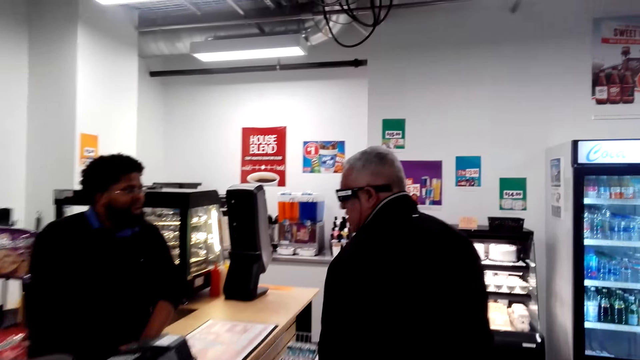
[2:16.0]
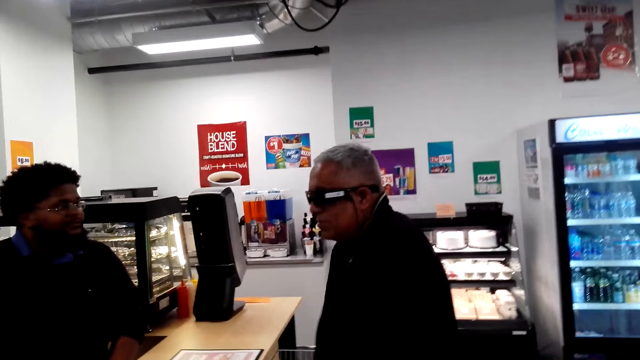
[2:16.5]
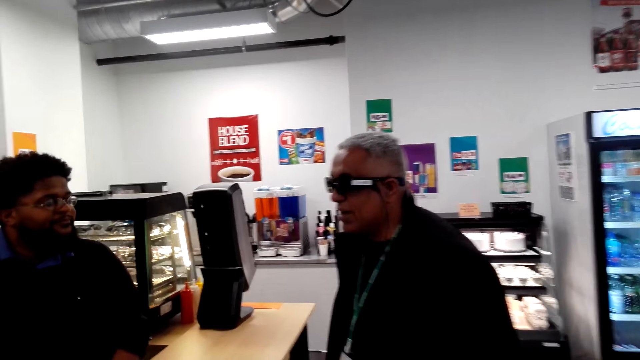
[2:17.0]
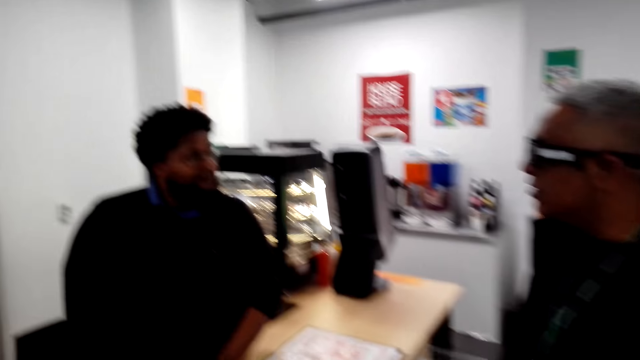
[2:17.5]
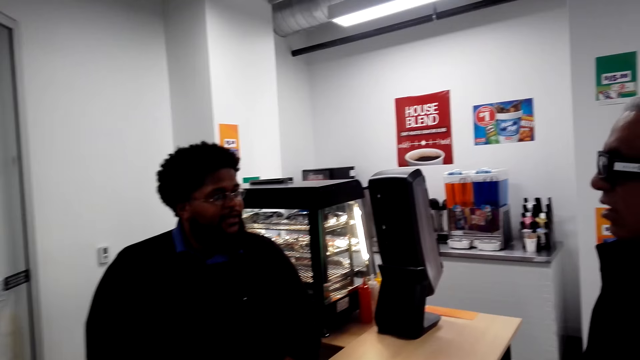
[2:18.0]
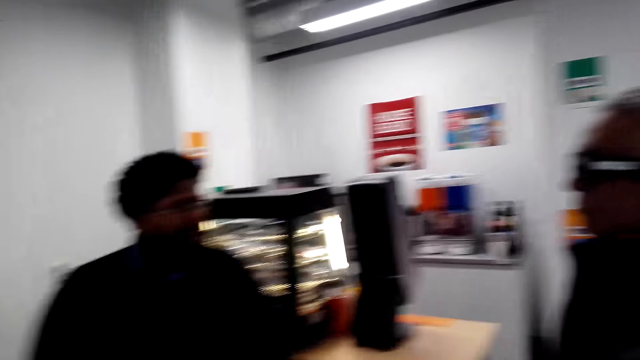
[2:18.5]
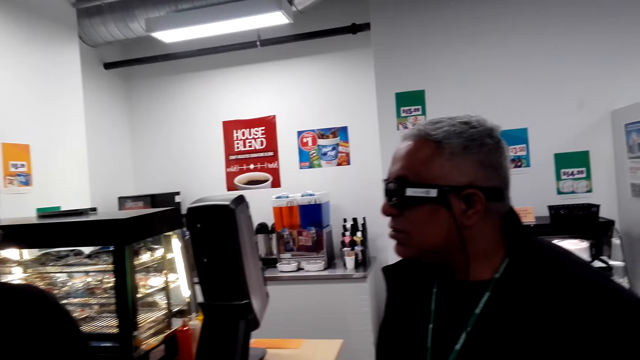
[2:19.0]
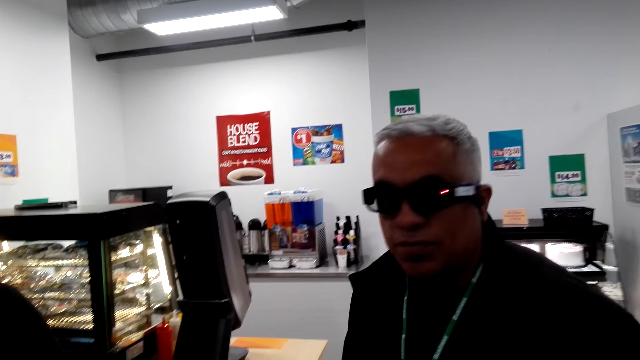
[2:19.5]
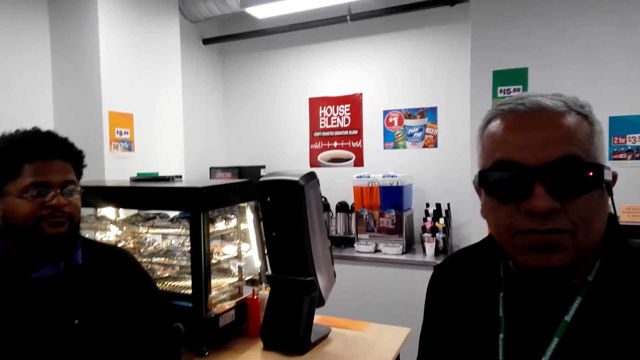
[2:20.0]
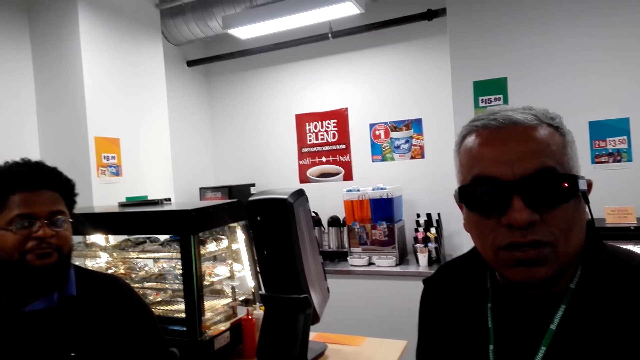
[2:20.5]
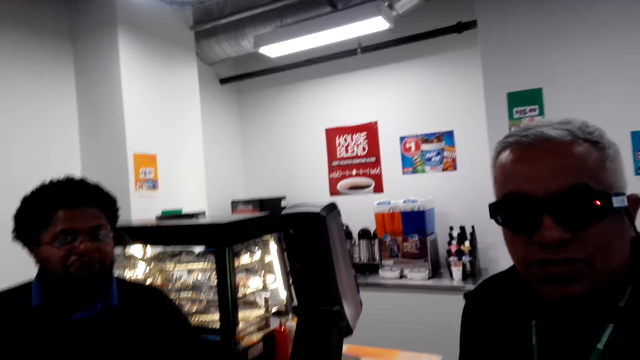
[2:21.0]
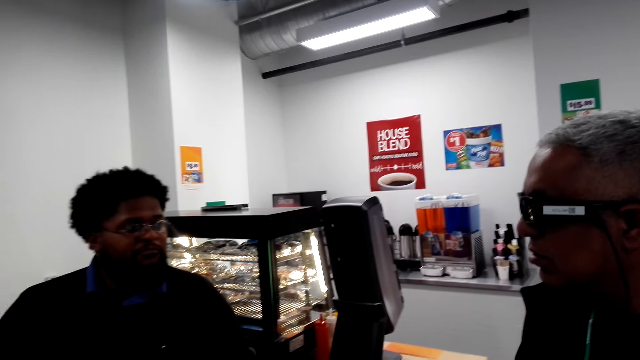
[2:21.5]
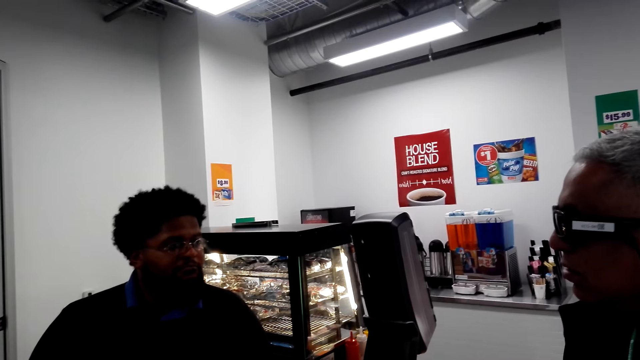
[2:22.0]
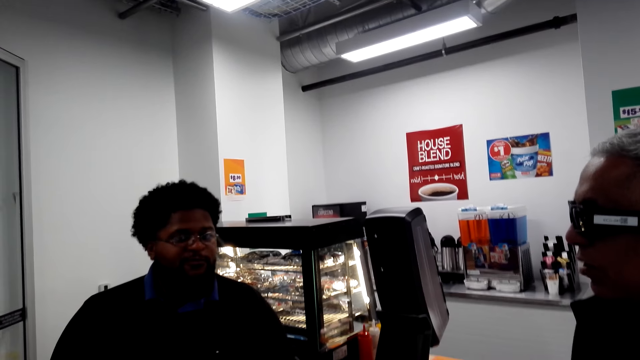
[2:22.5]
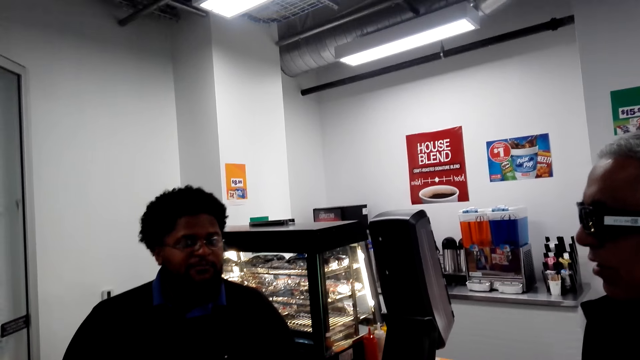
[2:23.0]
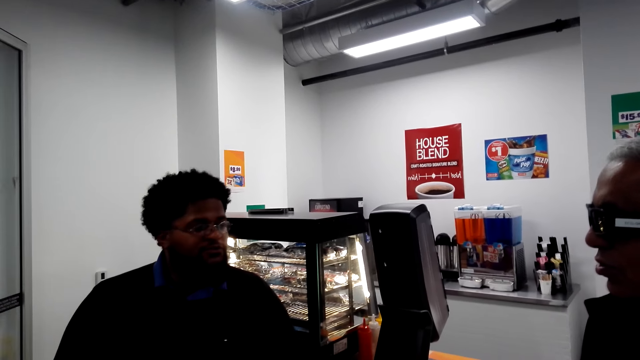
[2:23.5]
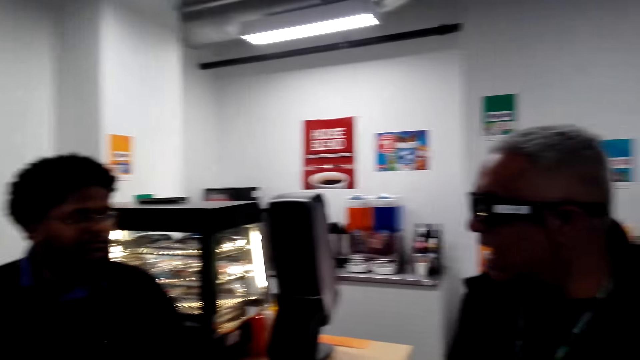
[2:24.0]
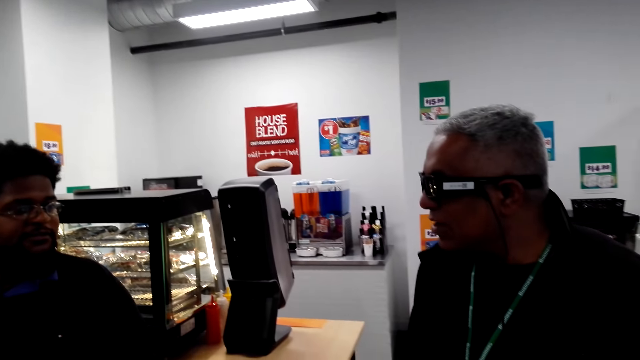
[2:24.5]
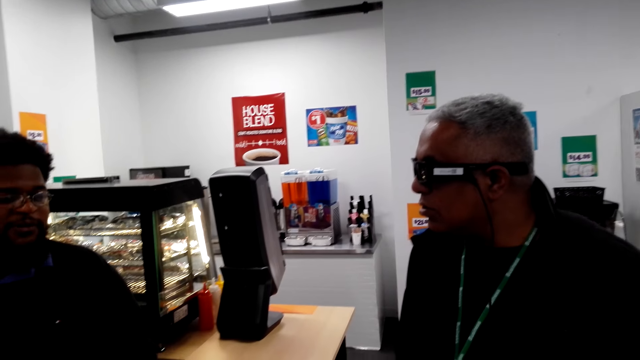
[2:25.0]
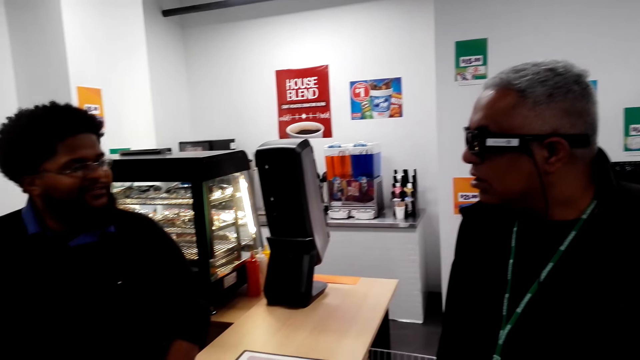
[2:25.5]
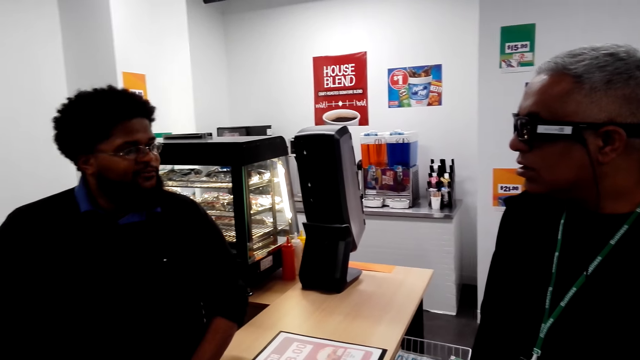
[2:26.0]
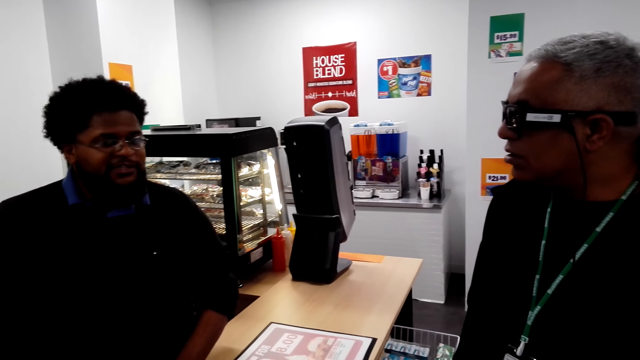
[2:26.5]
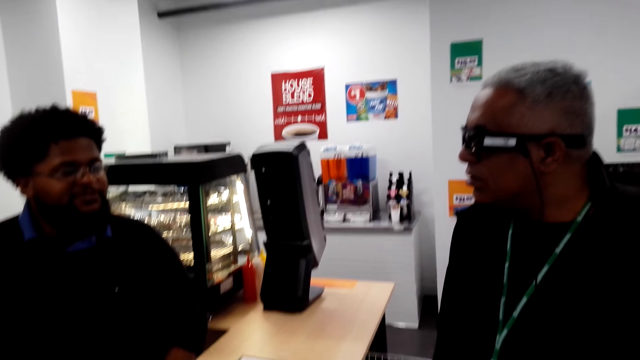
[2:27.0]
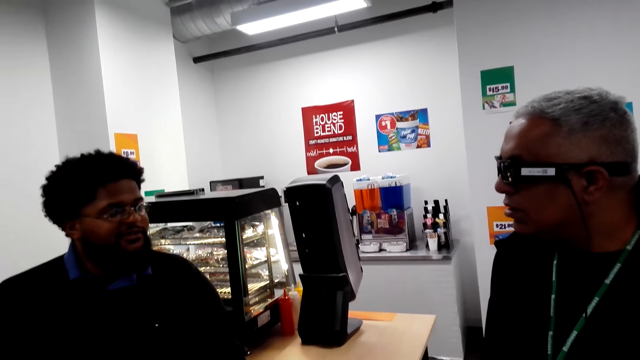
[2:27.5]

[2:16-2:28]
A man stands on the floor. The camera wearer stands on the floor. Another man converses with the man and the camera wearer.

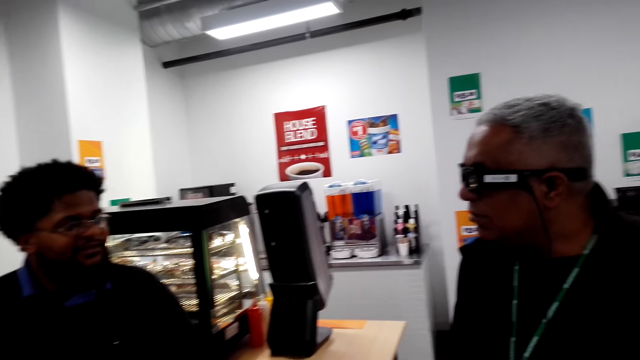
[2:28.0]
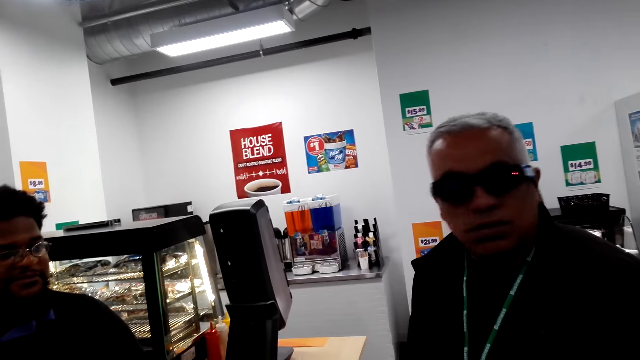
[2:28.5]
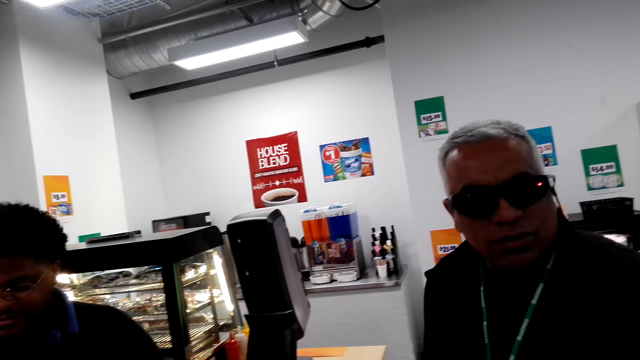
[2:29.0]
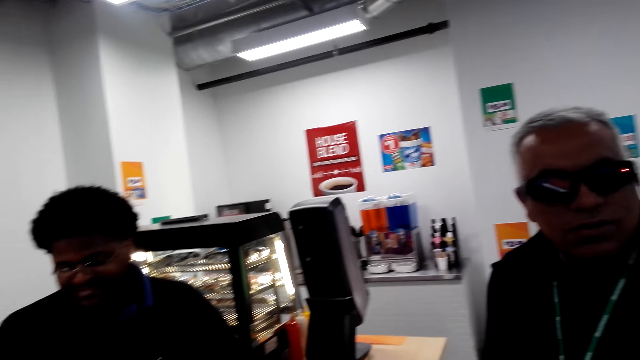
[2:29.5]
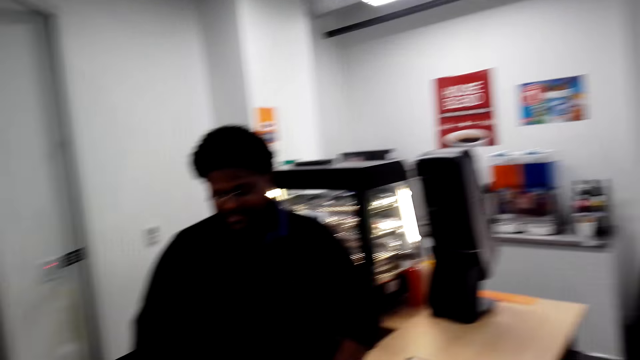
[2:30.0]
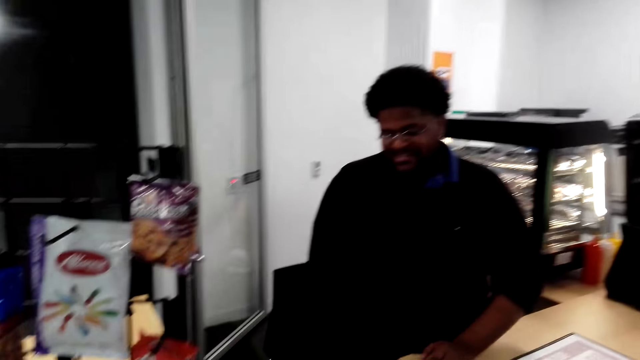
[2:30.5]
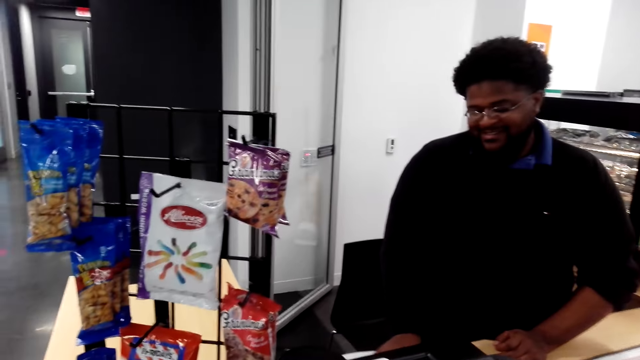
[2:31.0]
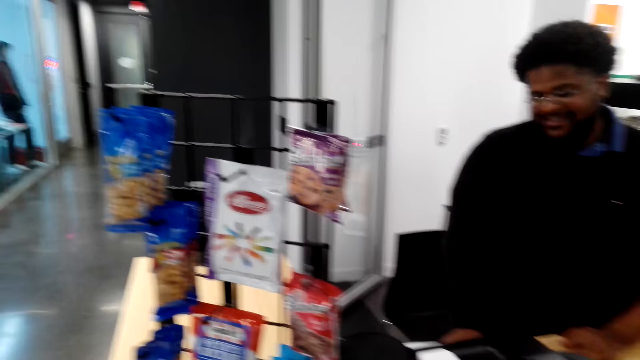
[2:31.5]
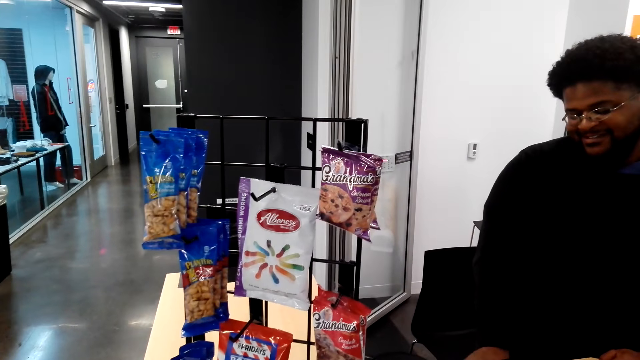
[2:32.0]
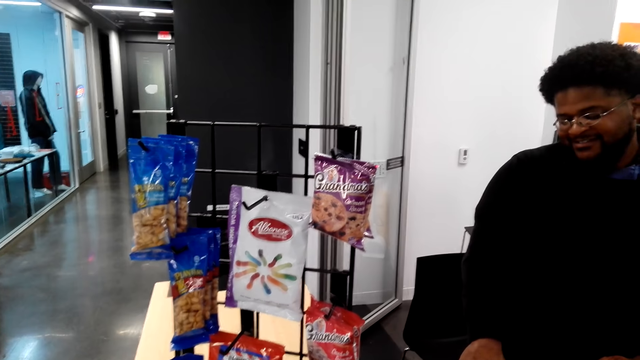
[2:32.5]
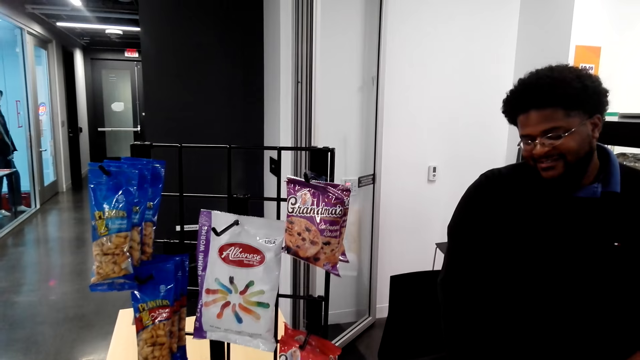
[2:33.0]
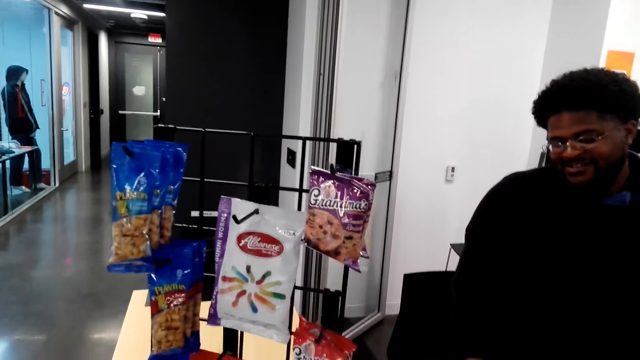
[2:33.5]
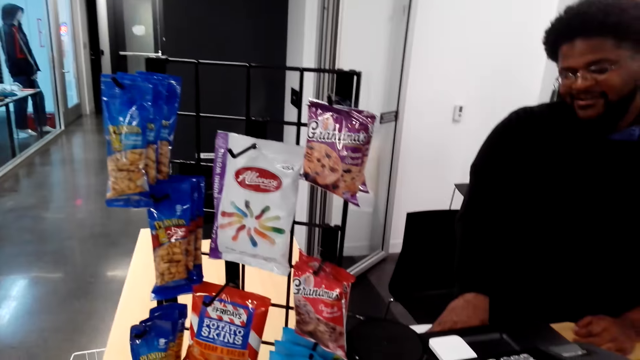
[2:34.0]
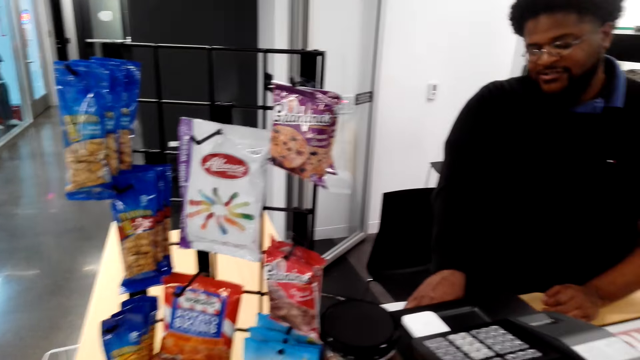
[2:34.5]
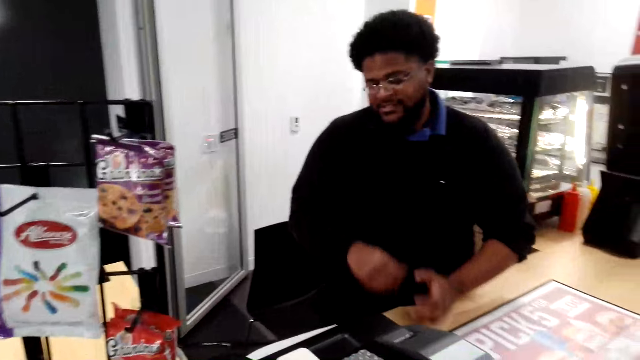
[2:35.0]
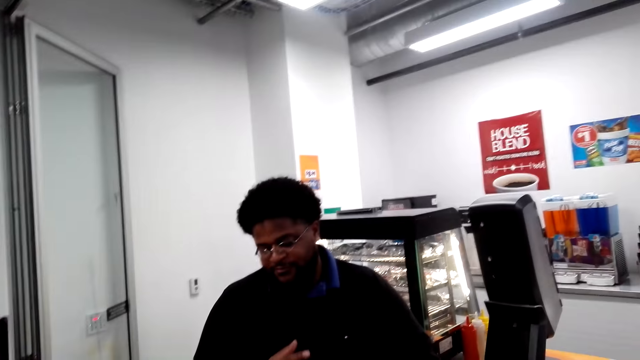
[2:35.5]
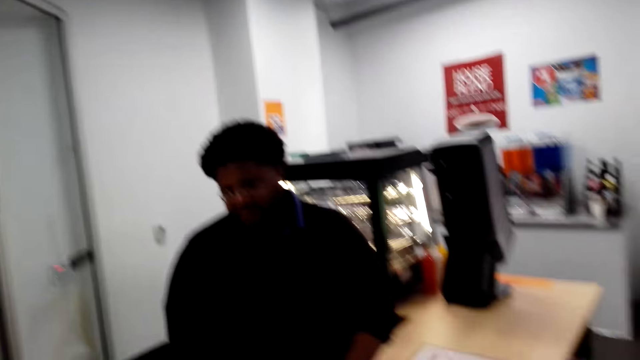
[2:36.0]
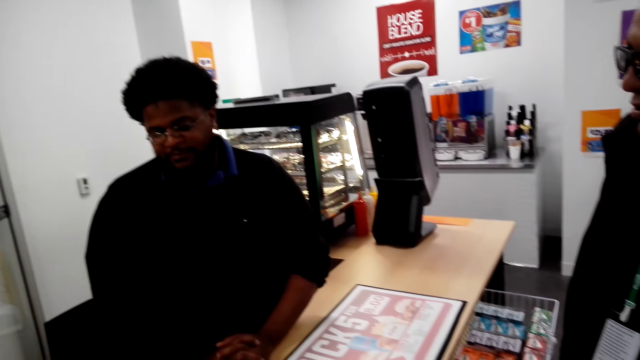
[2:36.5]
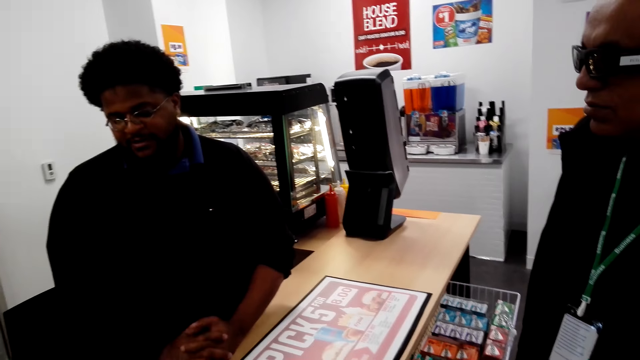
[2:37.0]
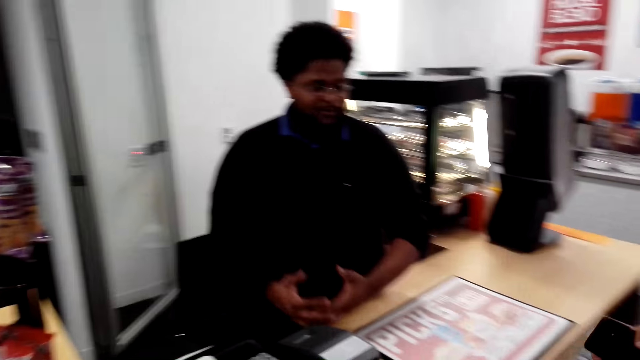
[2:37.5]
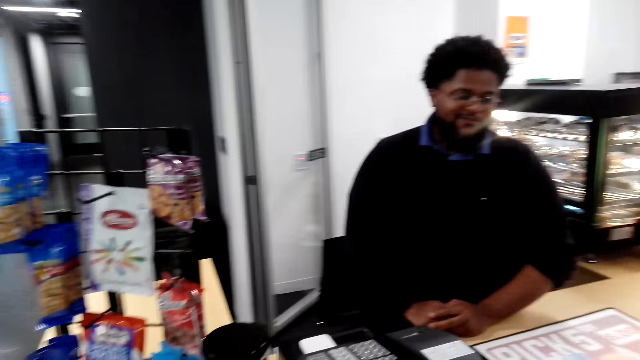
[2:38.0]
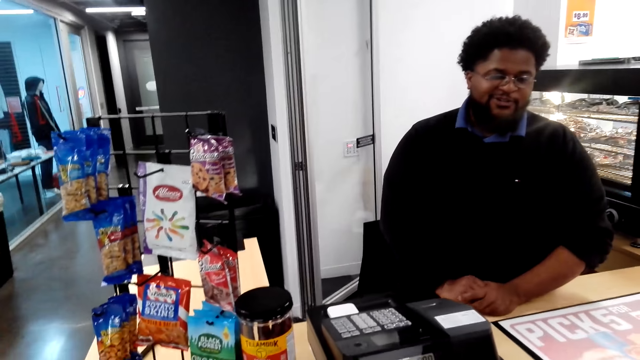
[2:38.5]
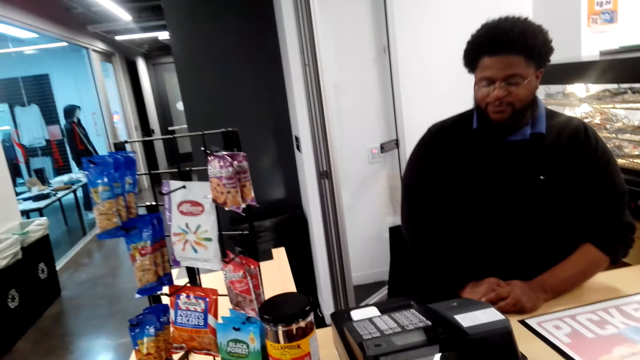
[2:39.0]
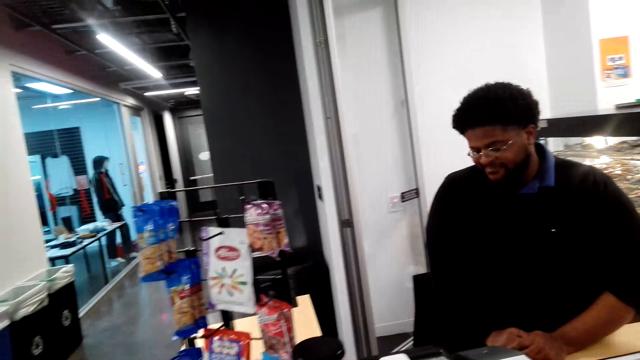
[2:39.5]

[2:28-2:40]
A man stands on the floor. Another man stands on the floor. The first man stands on the floor.
